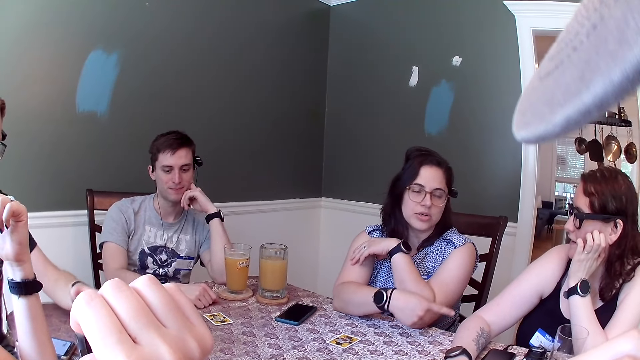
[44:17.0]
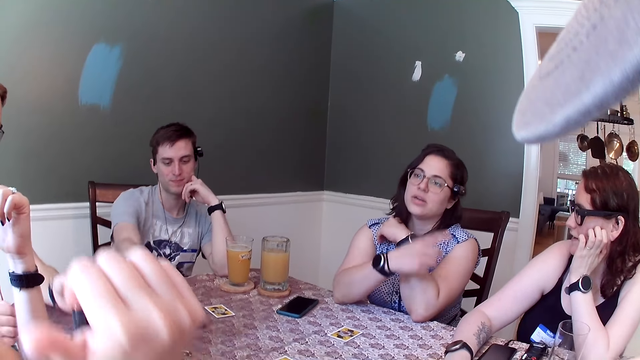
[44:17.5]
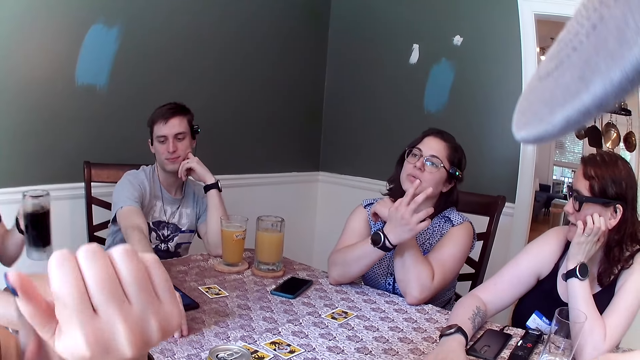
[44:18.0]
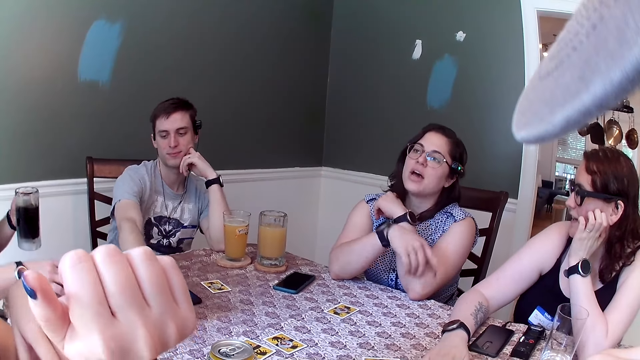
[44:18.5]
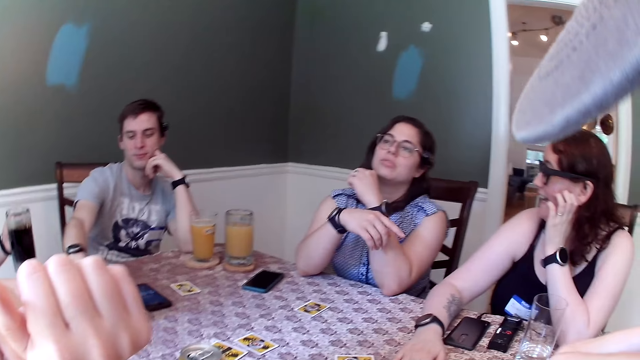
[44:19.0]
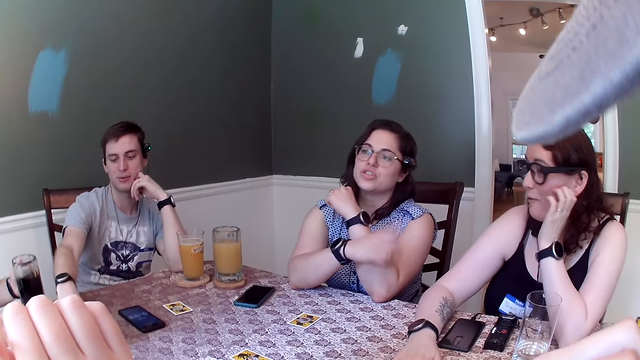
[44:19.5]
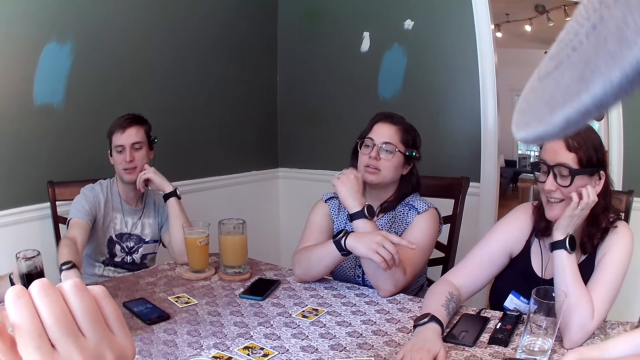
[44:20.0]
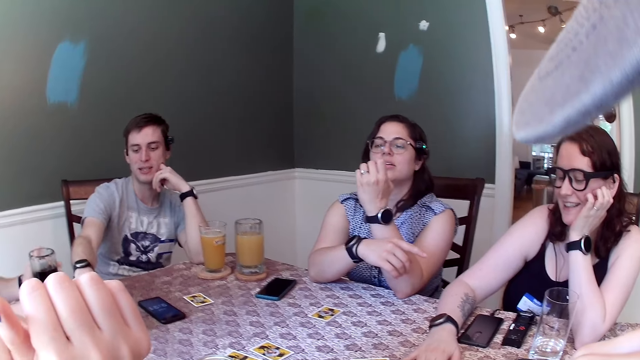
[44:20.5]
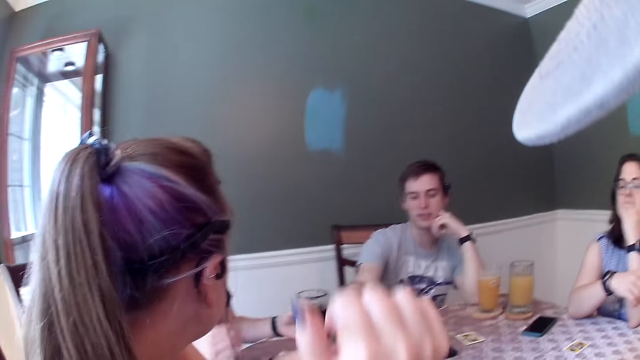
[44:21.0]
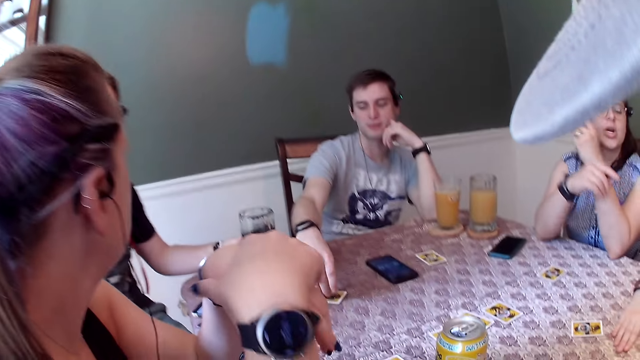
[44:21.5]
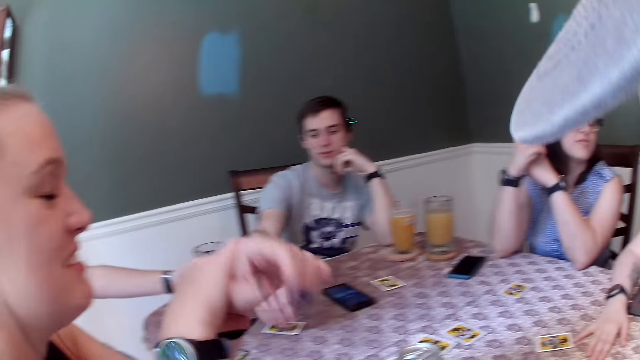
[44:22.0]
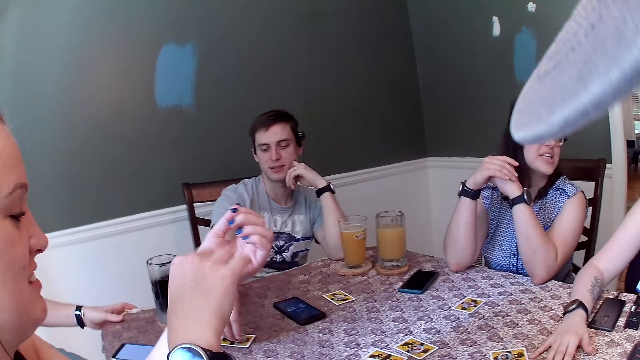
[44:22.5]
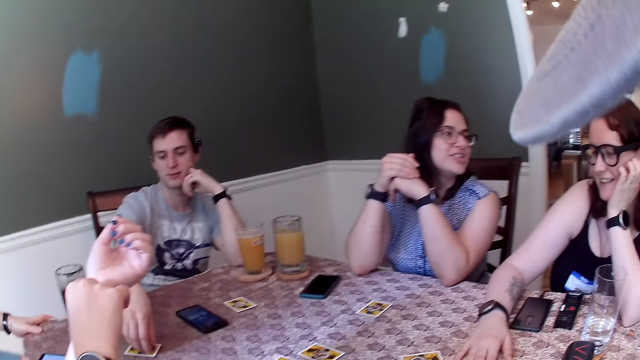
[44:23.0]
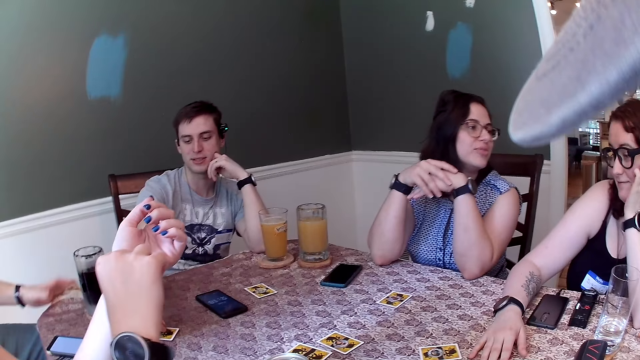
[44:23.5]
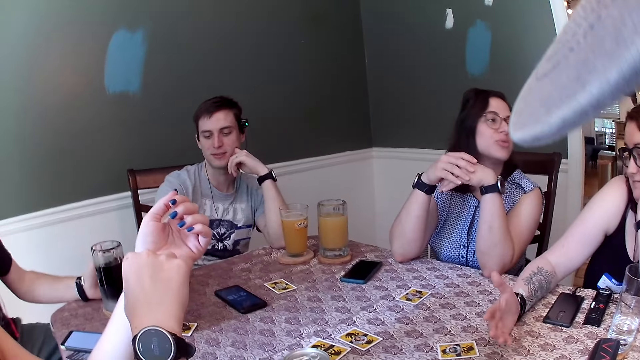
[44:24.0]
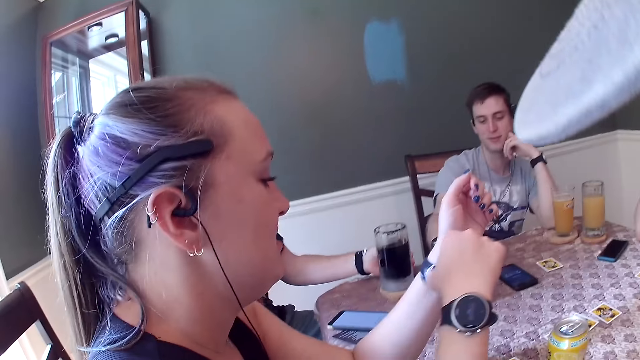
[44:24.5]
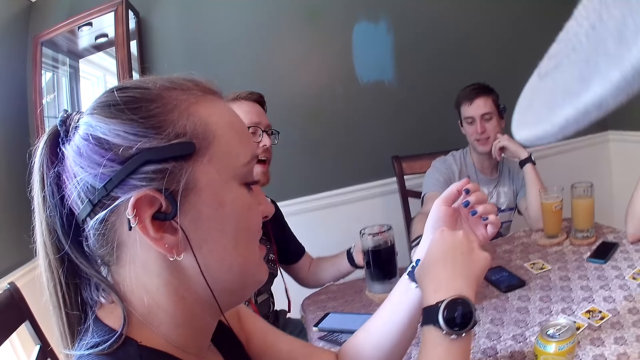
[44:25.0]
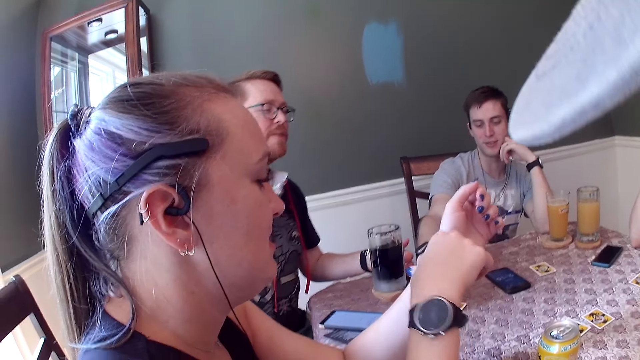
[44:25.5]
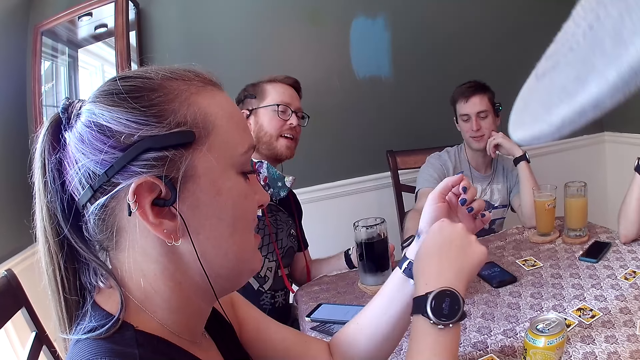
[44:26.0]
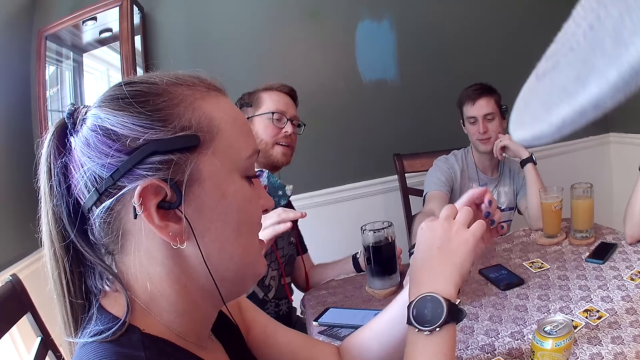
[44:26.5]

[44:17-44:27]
A man picks up the black juice from the dining table with his left hand. Another man picks up a coin from the dining table with his left hand. The first man picks up a coin from the dining table with his right hand. The first man drops the black juice on the dining table with his left hand. A woman touches her left wrist with her right hand. The first man touches the dining table with his left hand. Another woman talks to a third woman. The first man touches the glass of black juice on the dining table with his left hand.

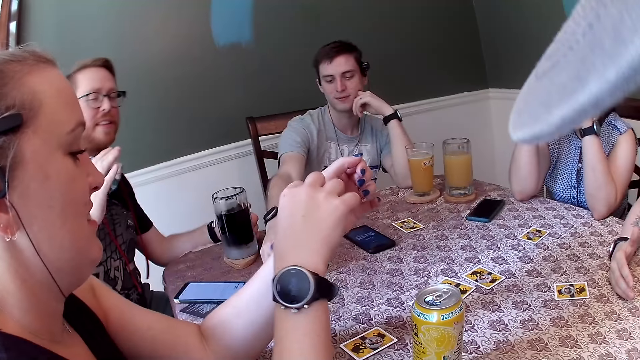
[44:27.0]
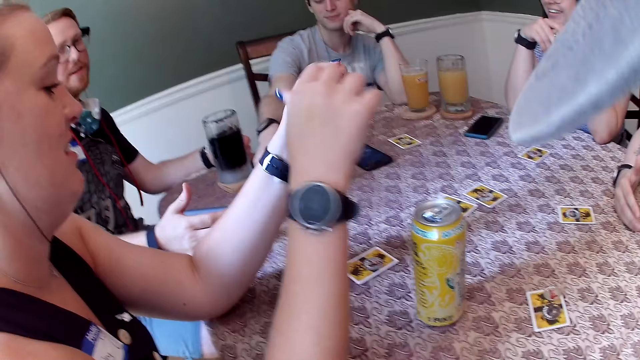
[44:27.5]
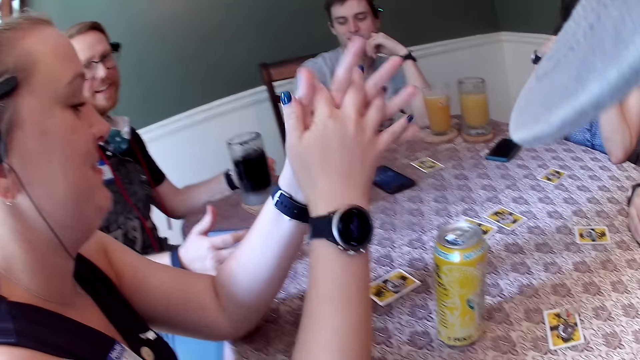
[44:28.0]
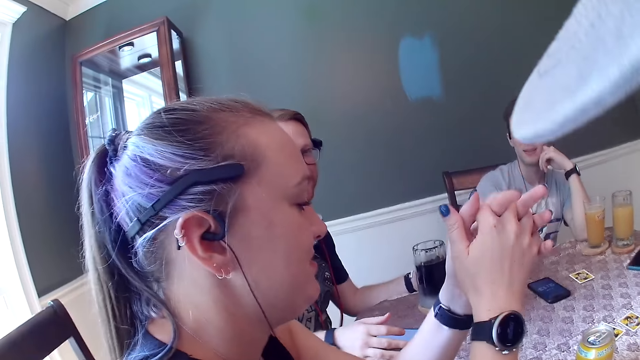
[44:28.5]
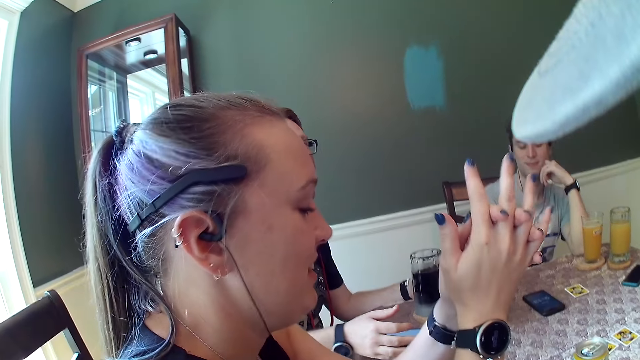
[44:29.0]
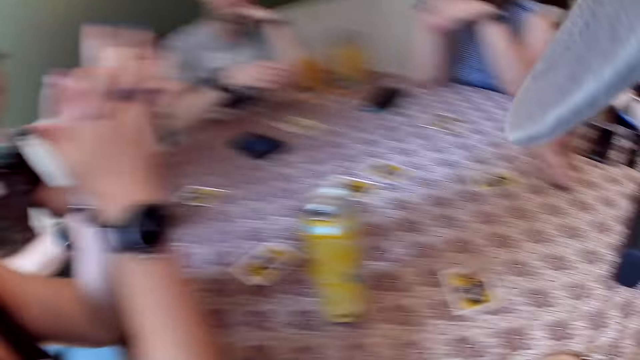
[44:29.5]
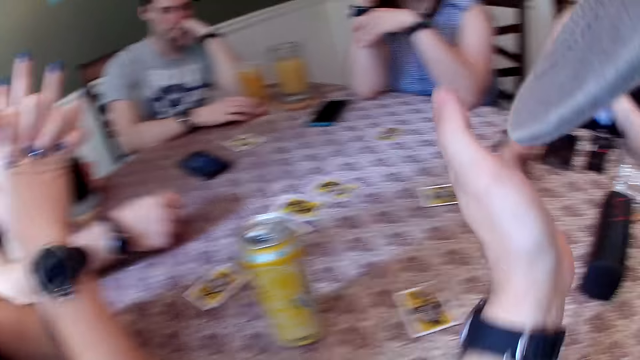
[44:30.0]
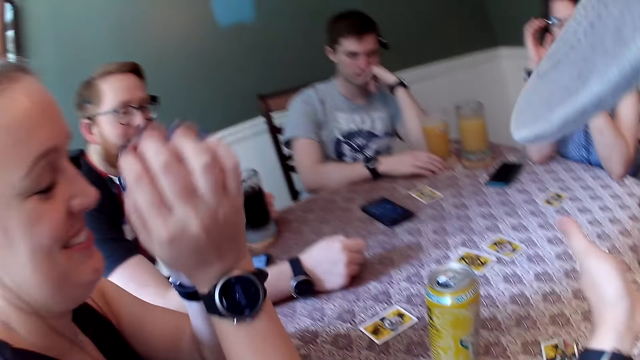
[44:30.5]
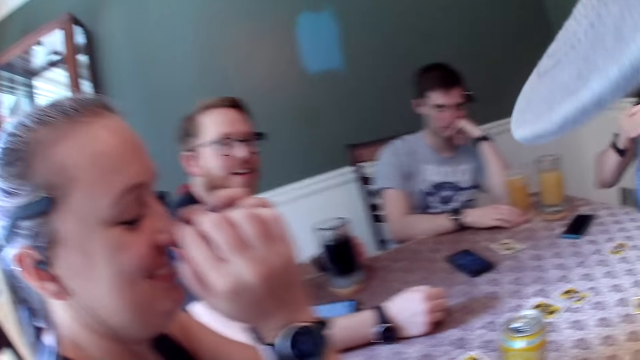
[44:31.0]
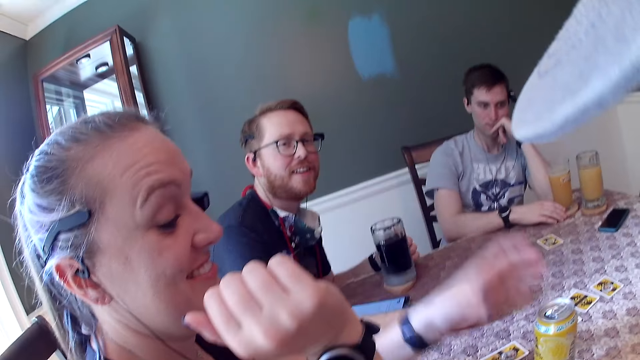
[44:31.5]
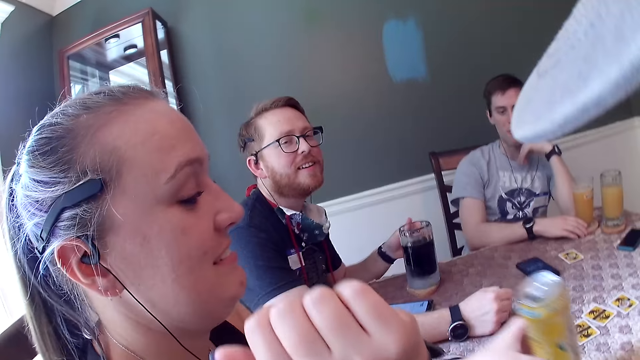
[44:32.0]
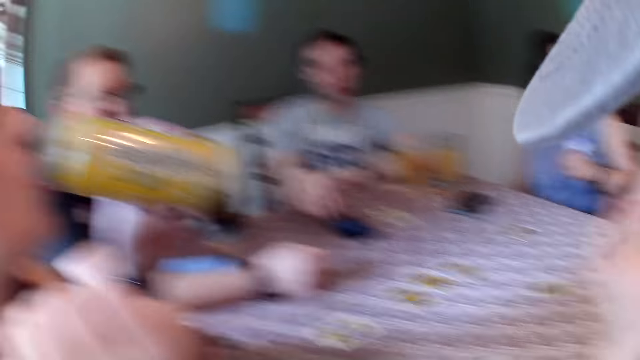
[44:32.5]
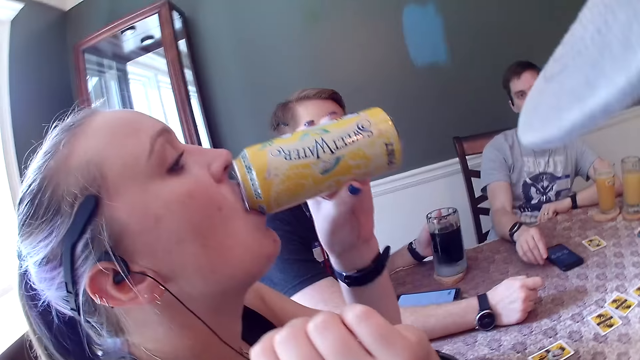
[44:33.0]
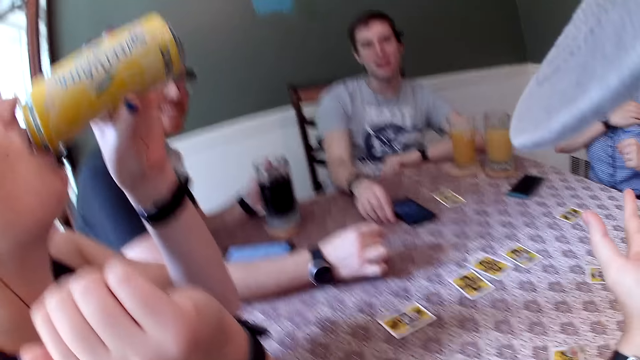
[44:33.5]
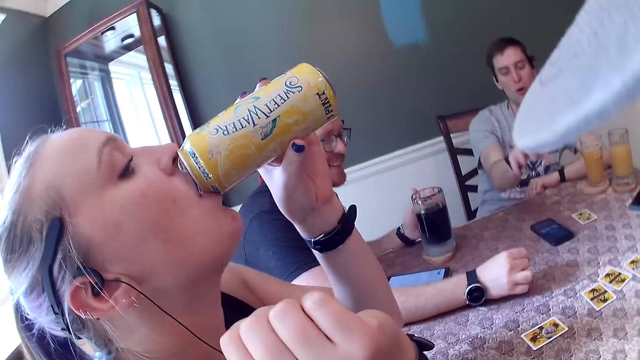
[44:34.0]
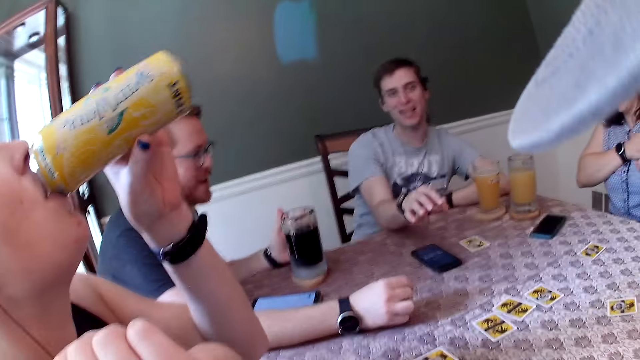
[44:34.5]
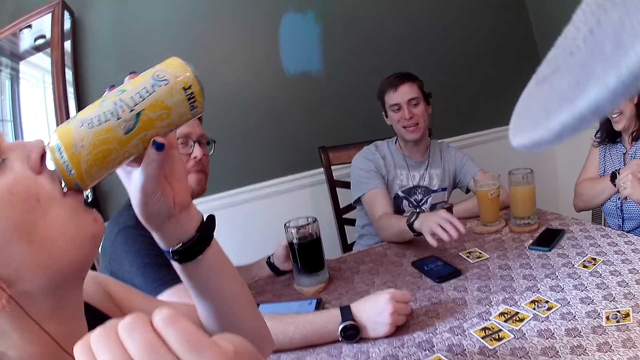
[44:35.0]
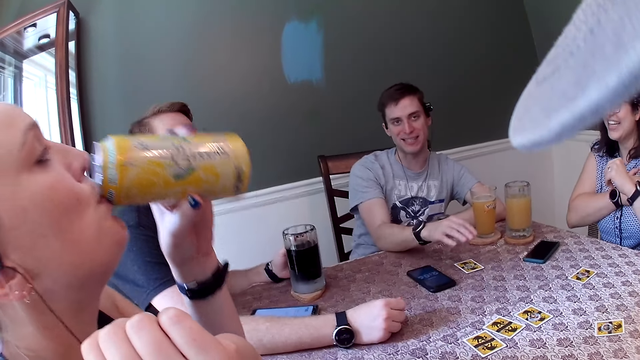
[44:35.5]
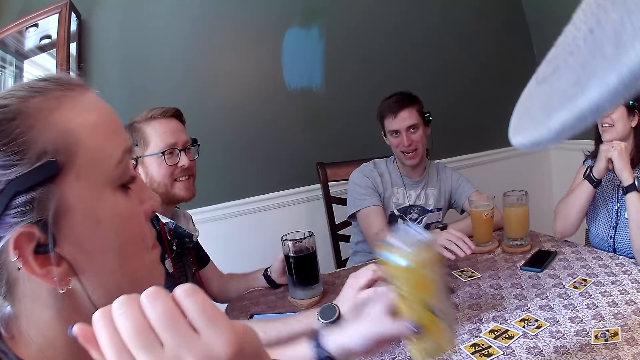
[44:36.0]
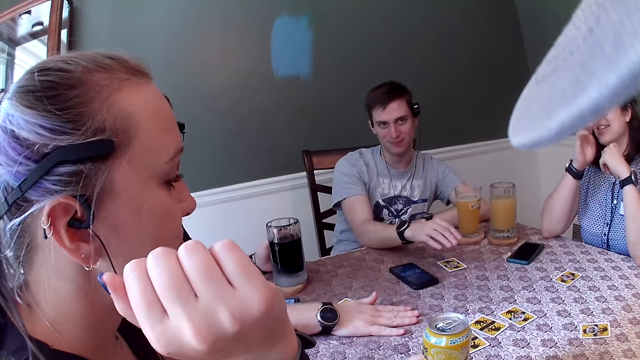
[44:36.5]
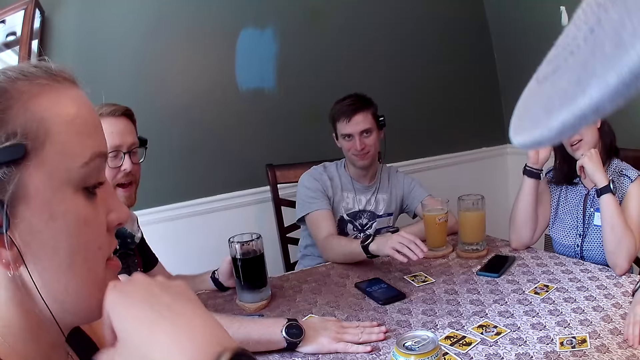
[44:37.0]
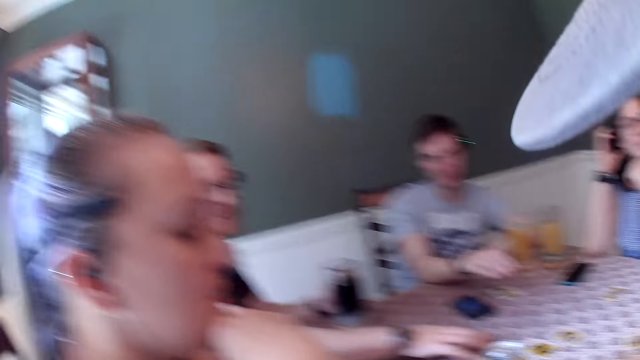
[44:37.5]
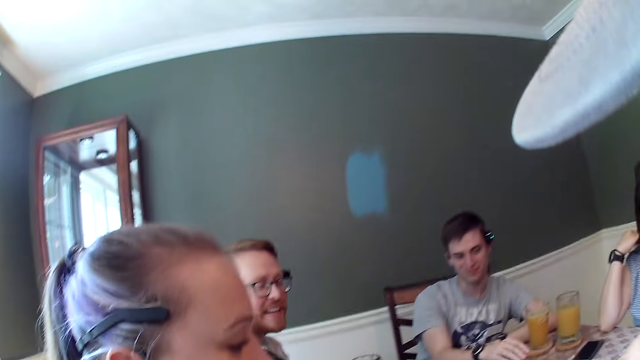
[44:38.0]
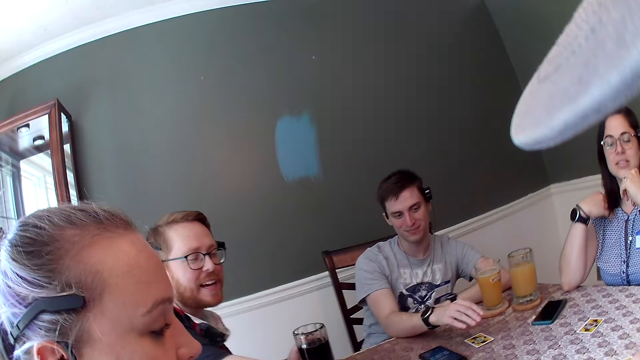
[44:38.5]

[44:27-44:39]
The camera wearer talks to the group of people. A man places his right hand on the dining table. A woman clamps her hands together. Another man places his right hand on a cup tray. The first man places his right hand on the dining table. The woman touches her nose with both hands. The woman picks up the can drink from the dining table with her left hand. The camera wearer lifts his left hand while talking. The woman drinks from the can drink with her left hand. The other man taps the dining table with his right hand. Another woman adjusts her blouse with her right hand. The camera wearer talks to someone. The first man taps the dining table with his right hand. The first woman drops the can juice on the dining table with her left hand. The other woman touches her hair with her right hand. The first woman touches her chin with her left hand.
